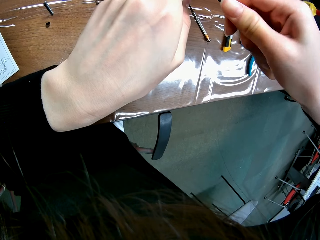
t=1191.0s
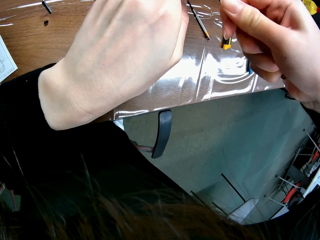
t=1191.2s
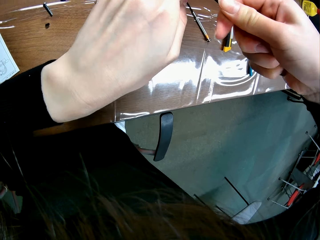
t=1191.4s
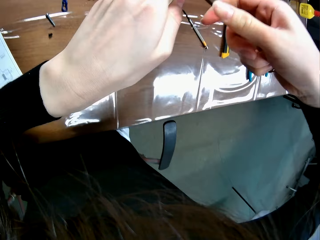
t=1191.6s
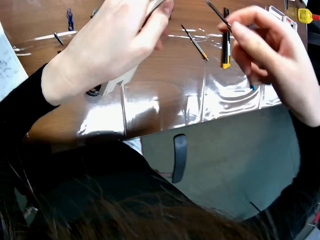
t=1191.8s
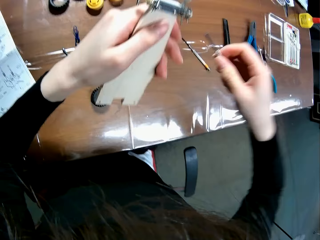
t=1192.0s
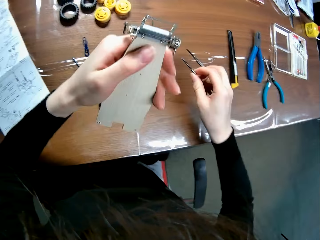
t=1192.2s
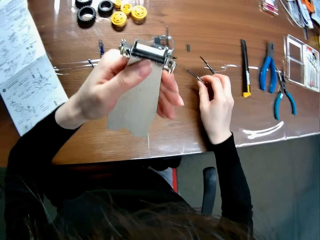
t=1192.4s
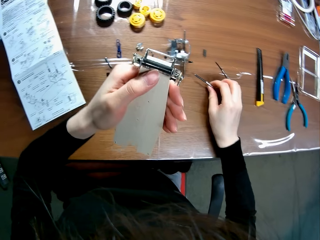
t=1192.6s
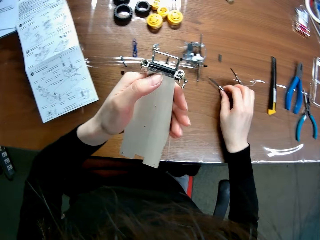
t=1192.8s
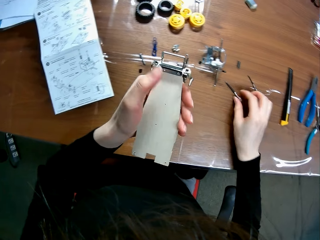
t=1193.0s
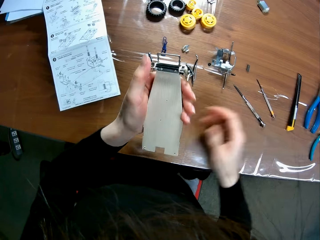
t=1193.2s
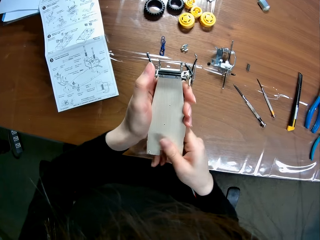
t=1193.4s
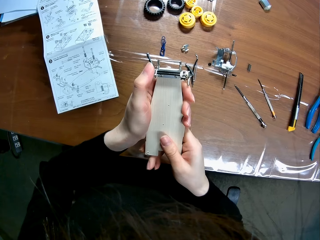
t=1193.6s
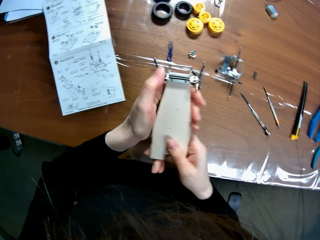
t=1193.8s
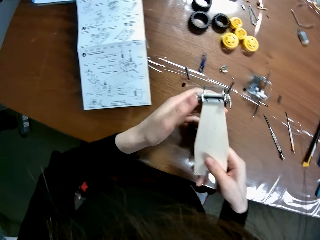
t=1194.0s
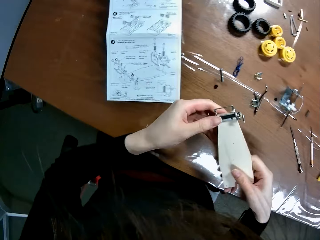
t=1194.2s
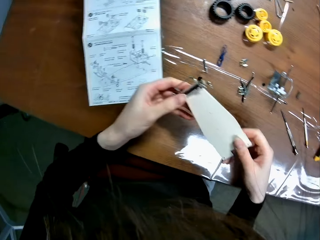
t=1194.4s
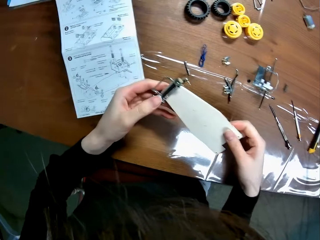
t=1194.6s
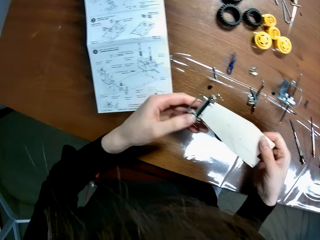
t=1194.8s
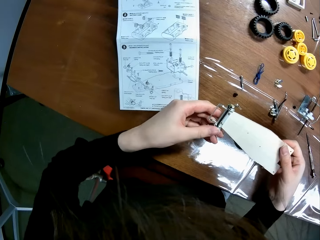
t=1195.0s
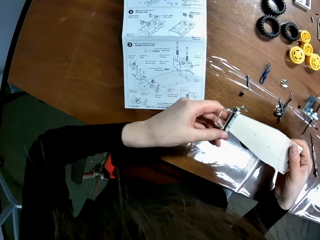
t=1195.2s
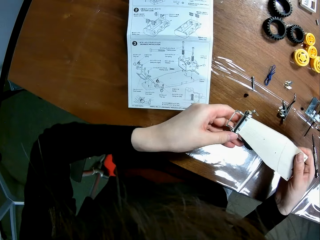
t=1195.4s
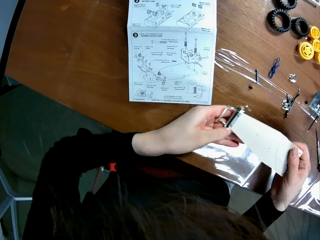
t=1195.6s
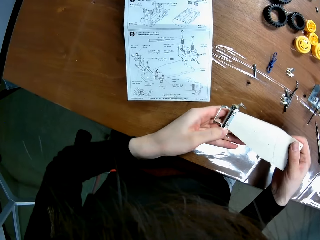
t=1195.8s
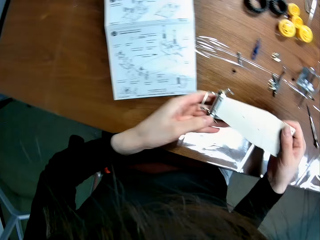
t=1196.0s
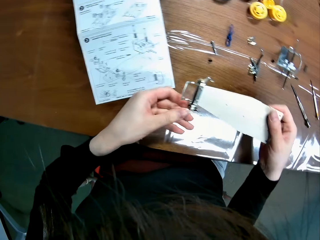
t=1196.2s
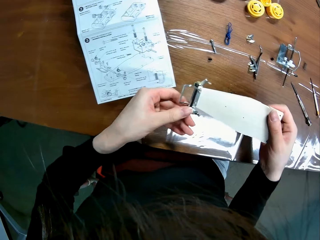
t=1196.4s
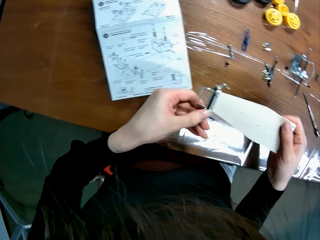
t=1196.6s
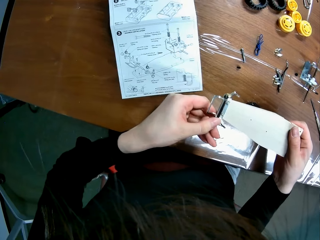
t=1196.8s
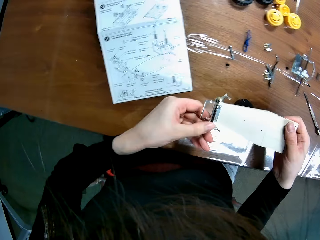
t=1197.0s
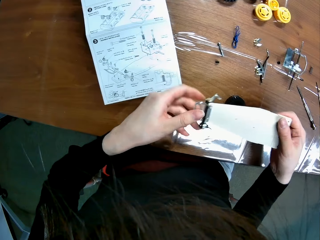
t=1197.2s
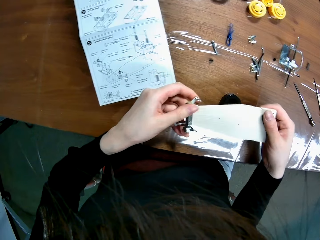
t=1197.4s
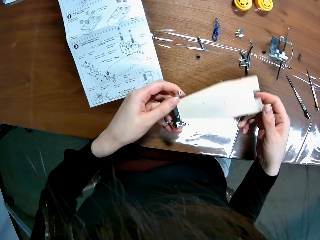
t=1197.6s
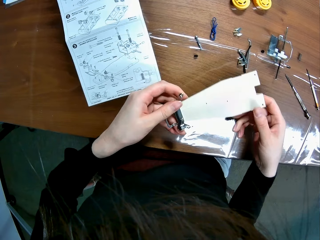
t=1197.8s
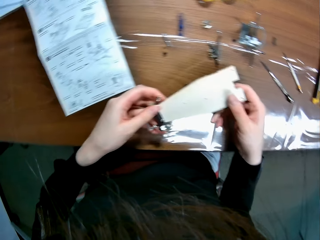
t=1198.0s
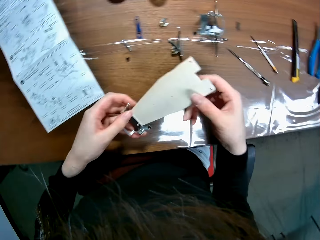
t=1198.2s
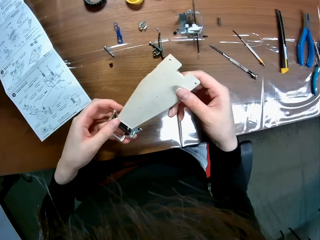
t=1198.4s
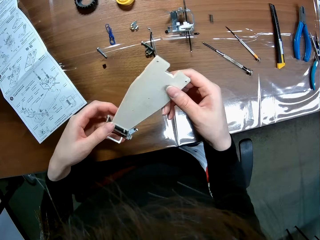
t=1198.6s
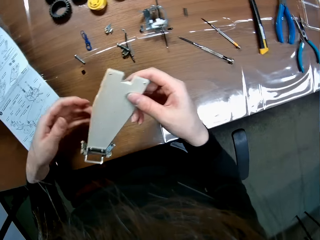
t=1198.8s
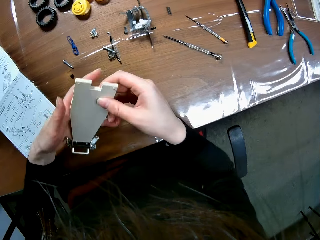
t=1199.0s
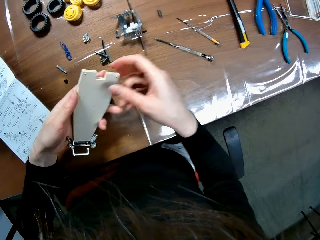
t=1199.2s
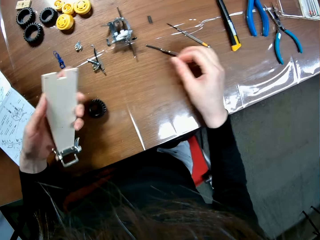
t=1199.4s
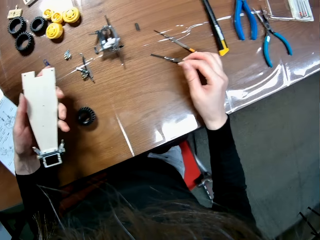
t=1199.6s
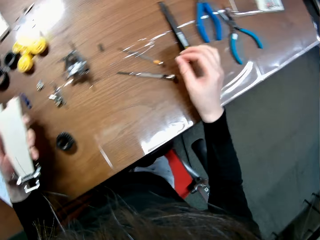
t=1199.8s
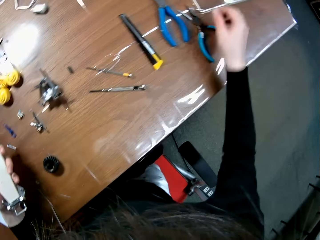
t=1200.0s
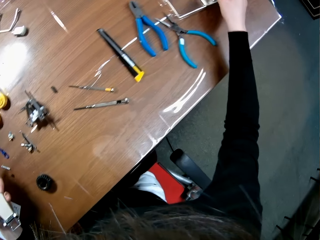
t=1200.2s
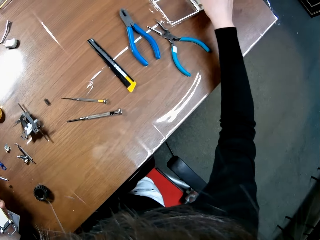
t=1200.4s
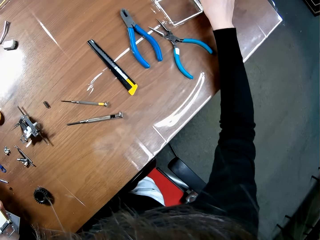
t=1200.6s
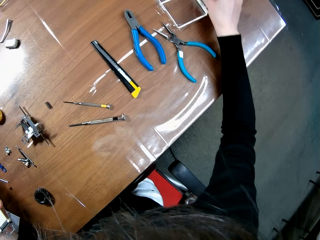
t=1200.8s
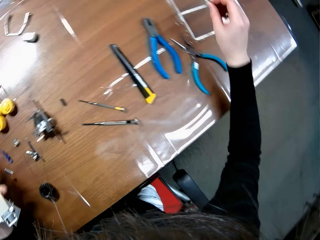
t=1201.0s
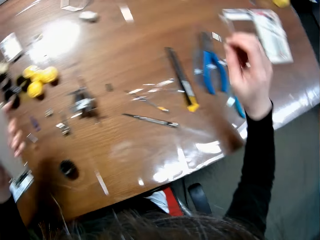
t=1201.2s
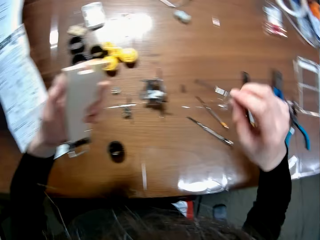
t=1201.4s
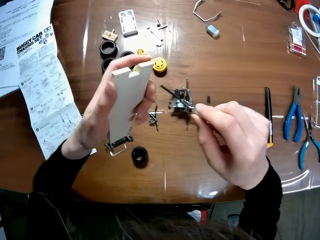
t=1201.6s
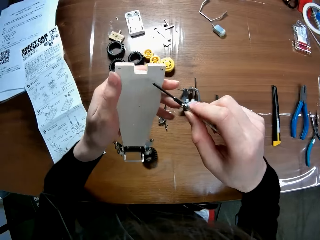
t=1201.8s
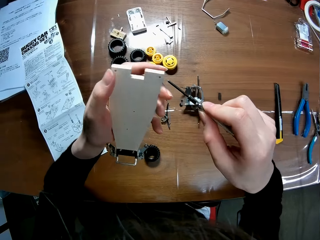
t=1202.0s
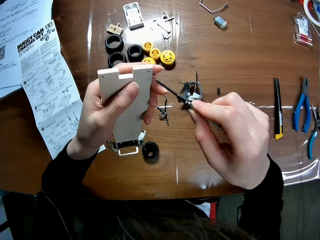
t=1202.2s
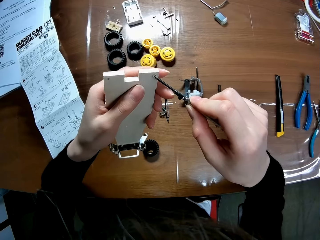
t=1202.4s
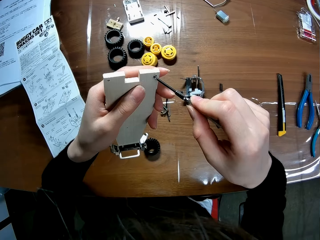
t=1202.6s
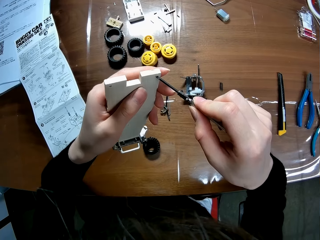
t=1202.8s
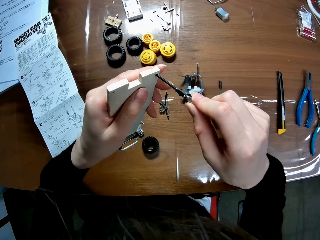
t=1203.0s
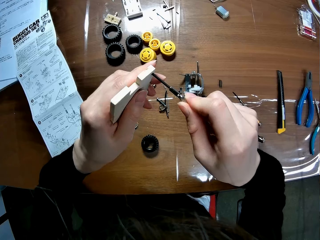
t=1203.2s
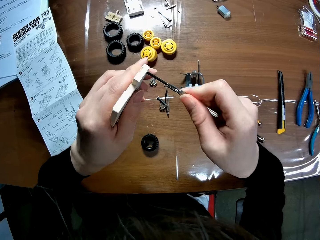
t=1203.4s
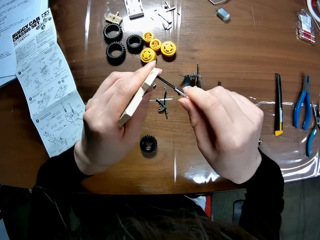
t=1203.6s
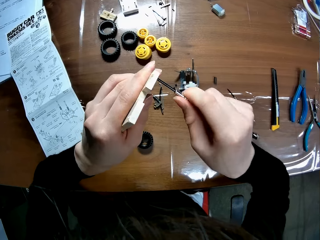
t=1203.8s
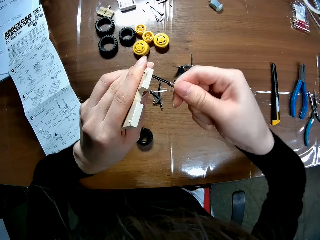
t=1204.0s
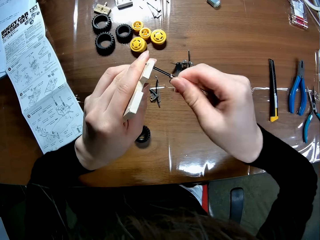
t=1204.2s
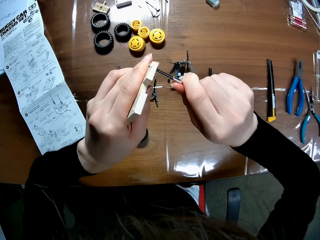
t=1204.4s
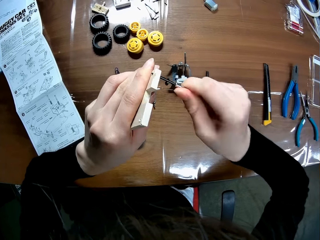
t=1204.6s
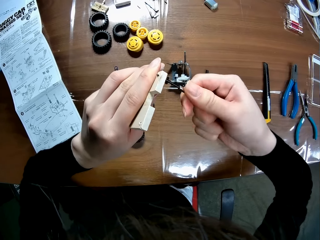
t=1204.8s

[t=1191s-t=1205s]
The camera wearer moves their hand towards the table. They drop the screwdriver on the table with their right hand. They move their hand towards the remote controlled car chassis plate or wooden mechanical model and hold the remote controlled car chassis plate with their hand. They move their hand towards the table. They move the wooden mechanical model with their hands. They stare at the remote controlled car chassis plate. They place the remote controlled car chassis plate on their other hand. They move their hand forwards. They pick another screwdriver from the table with their right hand. They move their hand towards the remote controlled car chassis plate. They insert the screwdriver into a screw hole of the sheet of the wooden mechanical model with their right hand.

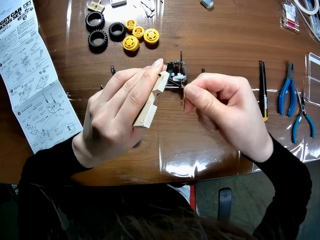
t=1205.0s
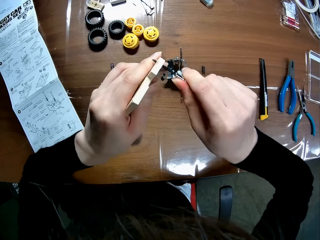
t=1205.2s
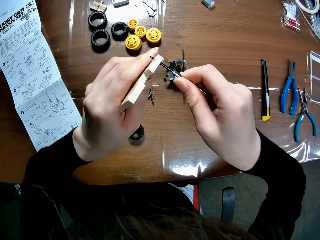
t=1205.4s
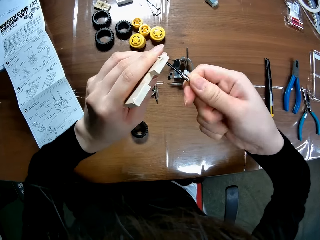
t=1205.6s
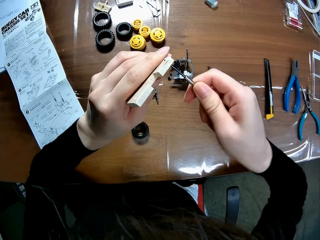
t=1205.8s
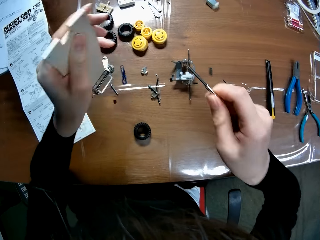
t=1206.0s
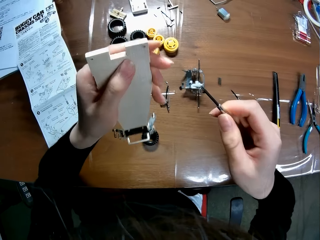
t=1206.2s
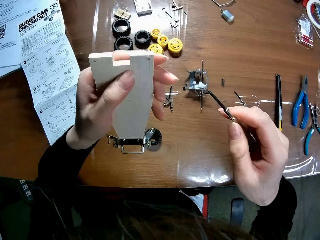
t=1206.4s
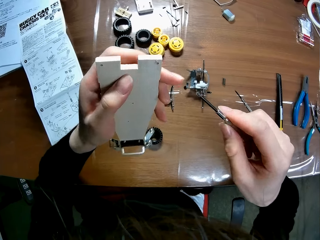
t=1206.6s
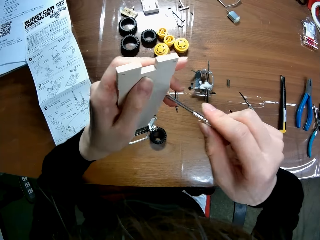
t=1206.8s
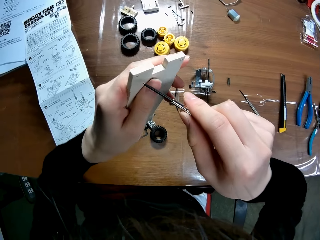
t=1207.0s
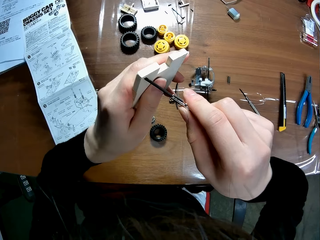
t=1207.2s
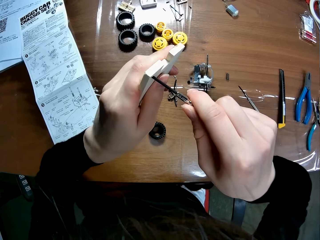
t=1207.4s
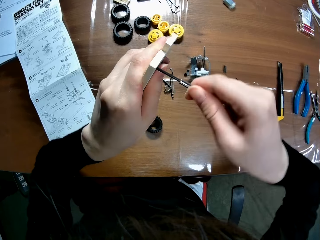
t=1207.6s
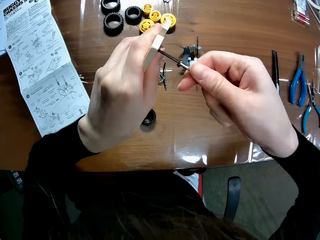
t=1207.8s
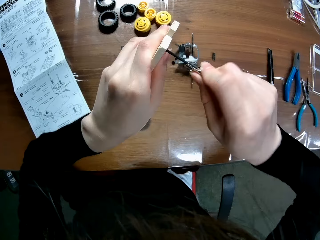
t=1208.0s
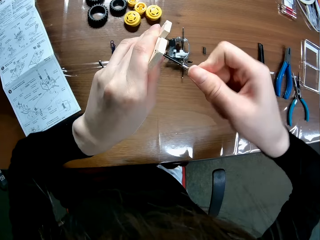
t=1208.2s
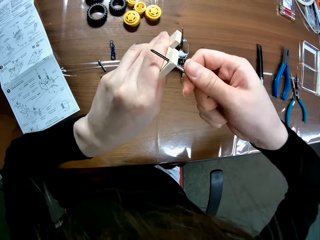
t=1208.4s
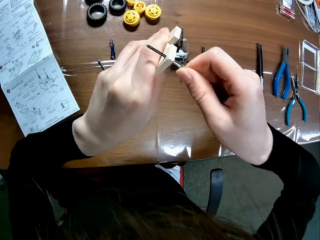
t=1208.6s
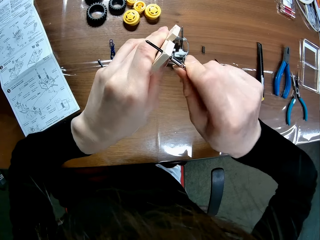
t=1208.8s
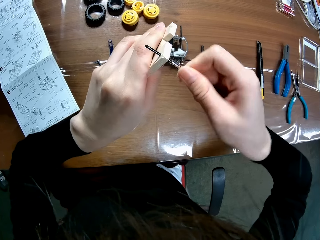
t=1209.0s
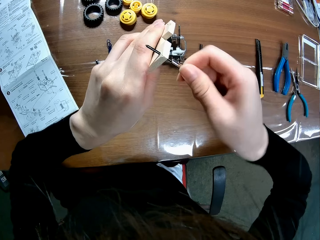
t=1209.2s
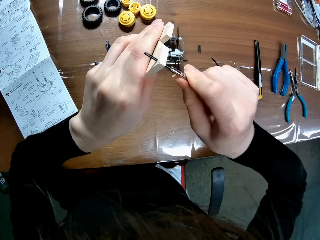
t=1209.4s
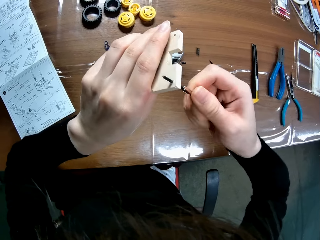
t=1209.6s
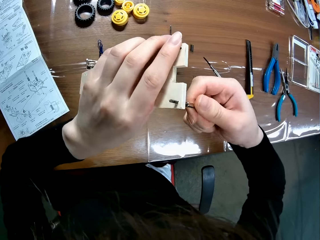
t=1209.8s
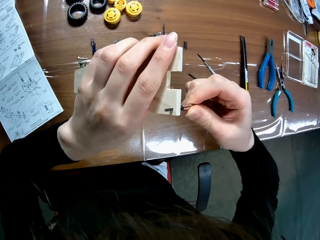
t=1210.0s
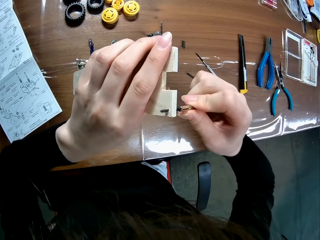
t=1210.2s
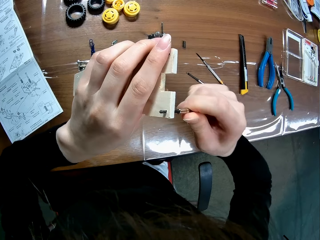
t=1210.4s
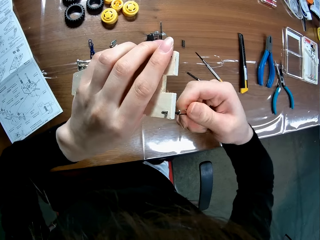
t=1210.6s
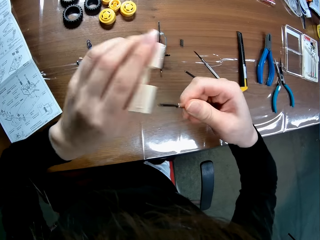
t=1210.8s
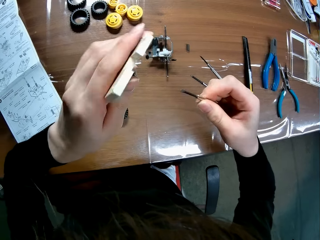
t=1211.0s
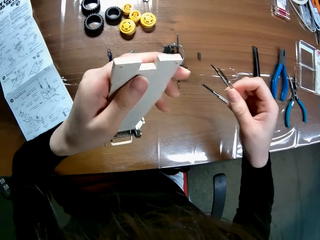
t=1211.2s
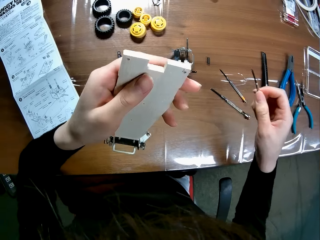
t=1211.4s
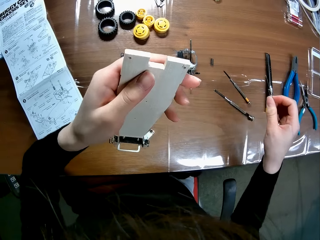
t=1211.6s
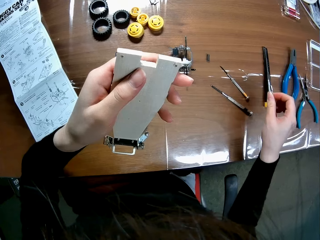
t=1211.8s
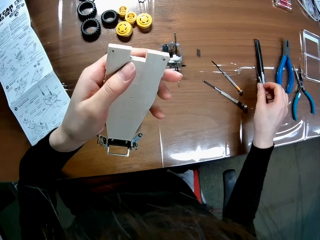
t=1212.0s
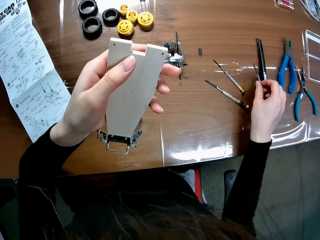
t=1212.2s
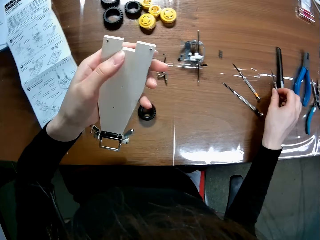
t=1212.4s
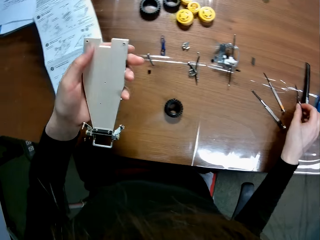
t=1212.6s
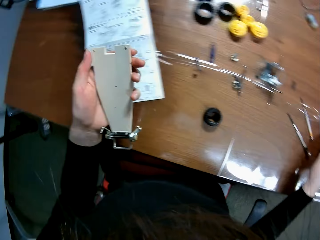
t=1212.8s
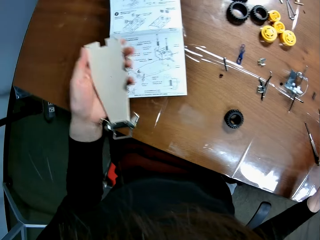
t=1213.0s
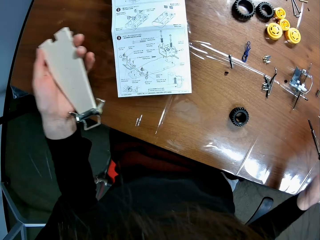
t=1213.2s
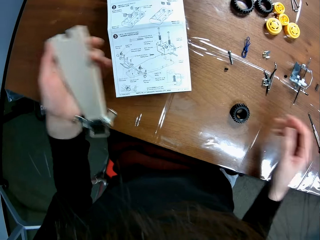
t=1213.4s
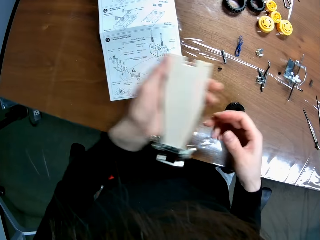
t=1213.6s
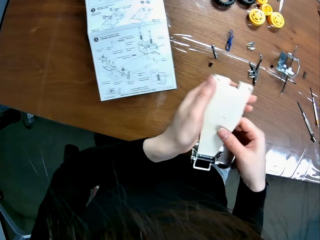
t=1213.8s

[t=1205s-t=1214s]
The camera wearer removes the screwdriver from the screw hole with their right hand. They move their hand towards the remote controlled car chassis plate or wooden mechanical model with a screwdriver. They insert the screwdriver into a screw hole of the sheet of the wooden mechanical model with their right hand. They remove the screwdriver from the screw hole with their right hand. They move their hand away from the remote controlled car chassis plate. They drop the screwdriver on the table with their right hand. They move their hand towards the manual. They move their hand towards the remote controlled car chassis plate.
